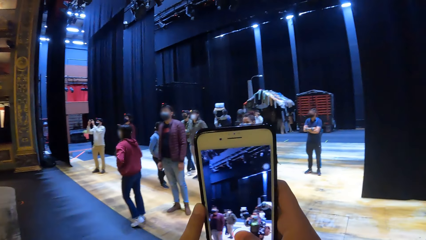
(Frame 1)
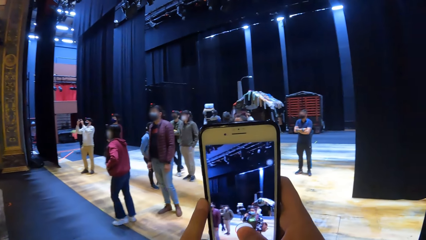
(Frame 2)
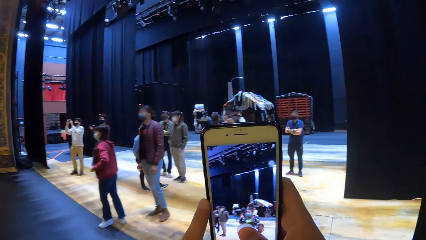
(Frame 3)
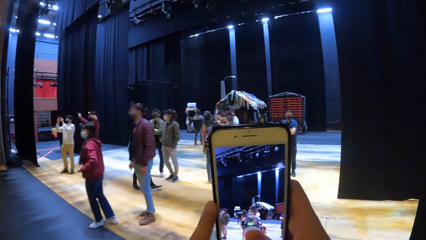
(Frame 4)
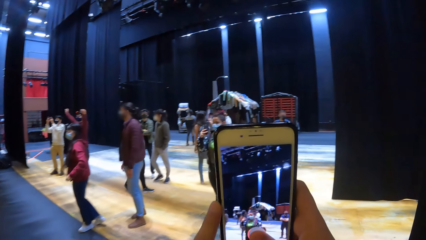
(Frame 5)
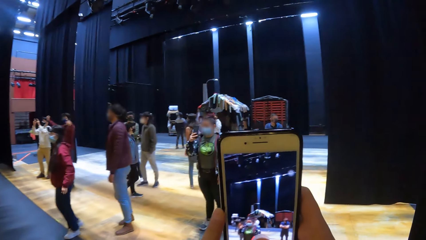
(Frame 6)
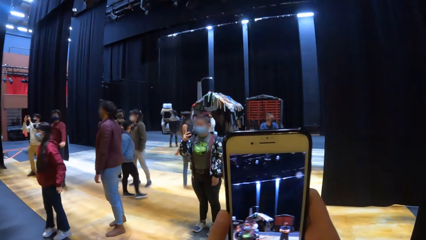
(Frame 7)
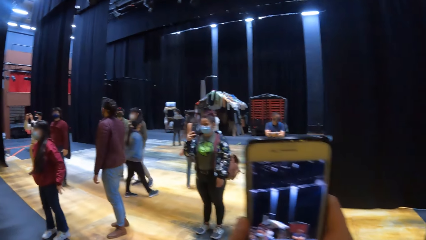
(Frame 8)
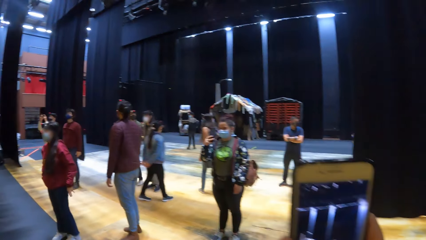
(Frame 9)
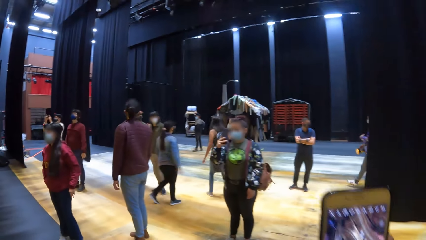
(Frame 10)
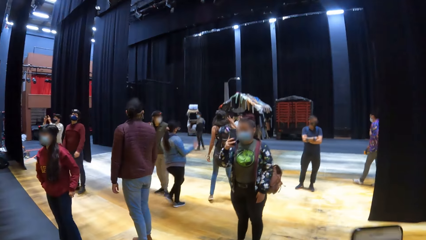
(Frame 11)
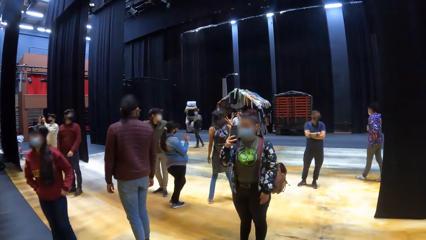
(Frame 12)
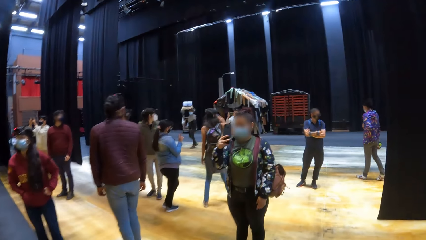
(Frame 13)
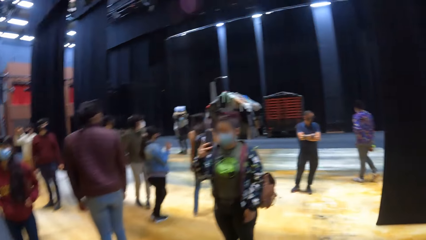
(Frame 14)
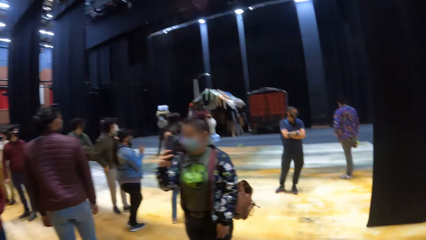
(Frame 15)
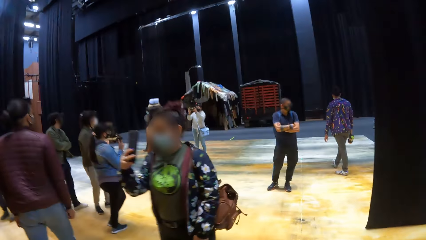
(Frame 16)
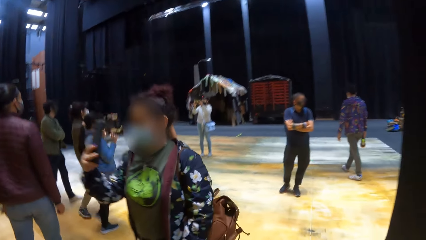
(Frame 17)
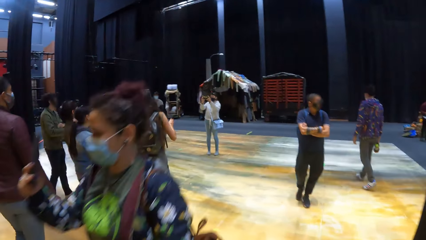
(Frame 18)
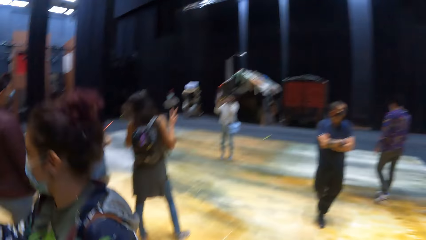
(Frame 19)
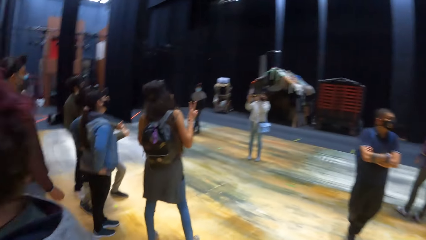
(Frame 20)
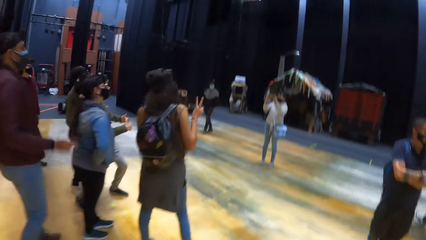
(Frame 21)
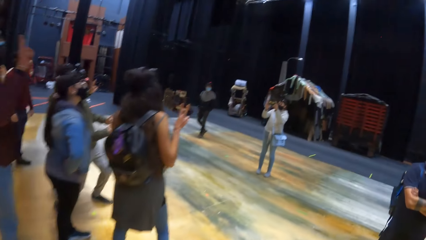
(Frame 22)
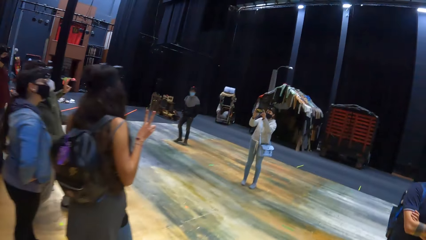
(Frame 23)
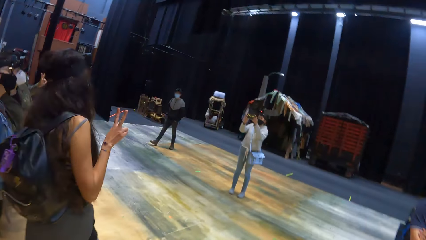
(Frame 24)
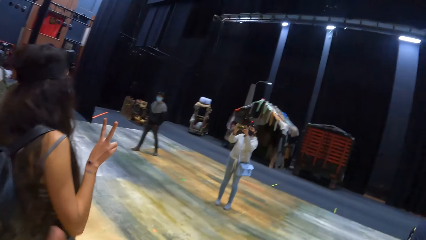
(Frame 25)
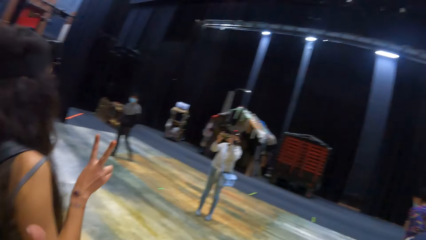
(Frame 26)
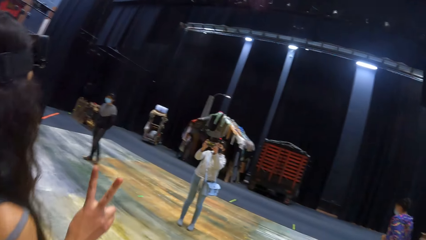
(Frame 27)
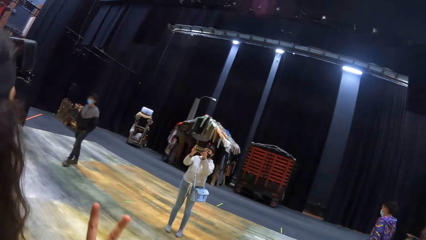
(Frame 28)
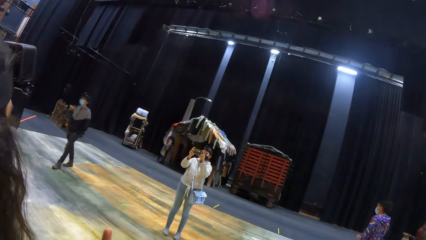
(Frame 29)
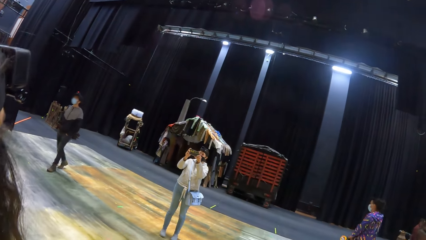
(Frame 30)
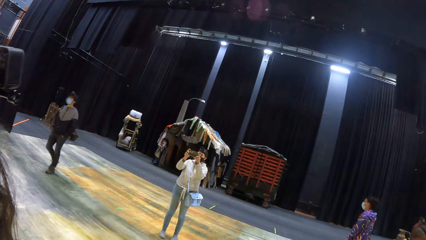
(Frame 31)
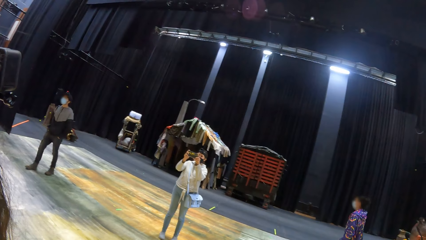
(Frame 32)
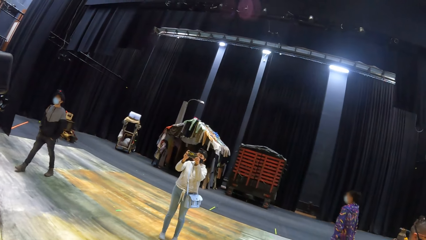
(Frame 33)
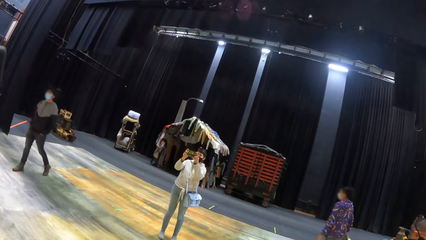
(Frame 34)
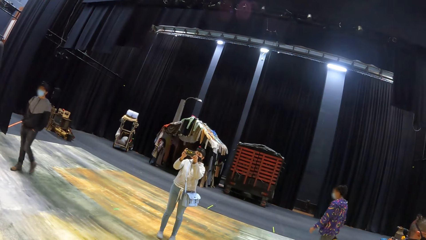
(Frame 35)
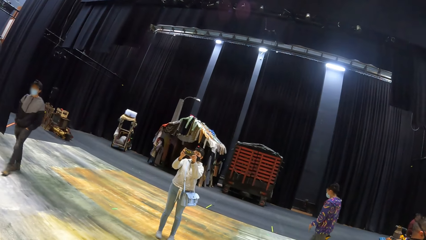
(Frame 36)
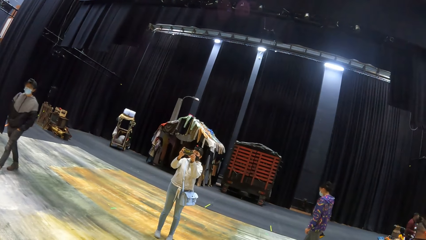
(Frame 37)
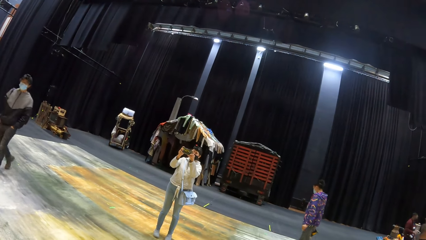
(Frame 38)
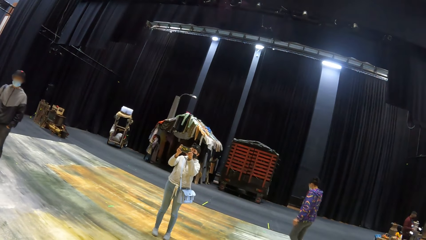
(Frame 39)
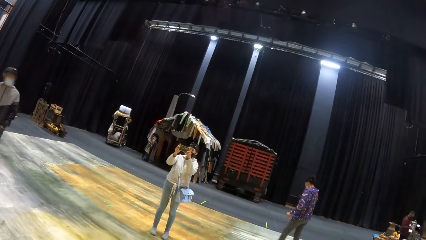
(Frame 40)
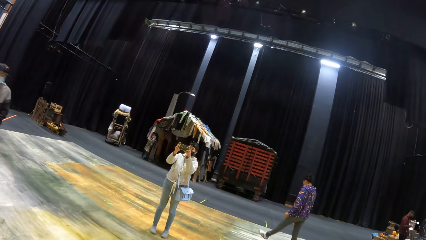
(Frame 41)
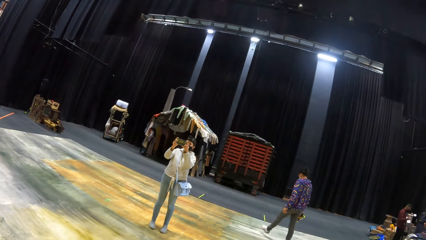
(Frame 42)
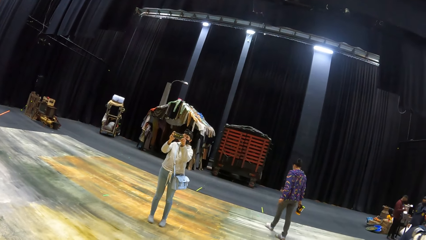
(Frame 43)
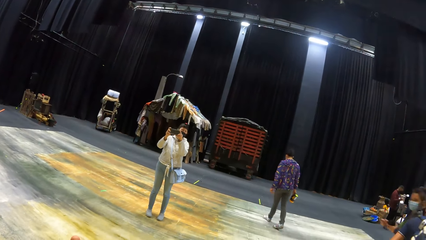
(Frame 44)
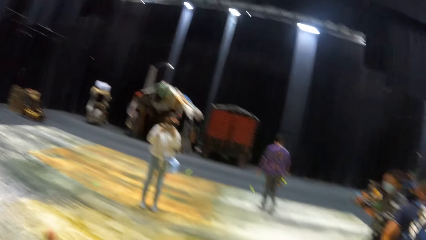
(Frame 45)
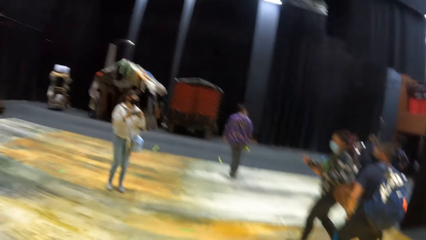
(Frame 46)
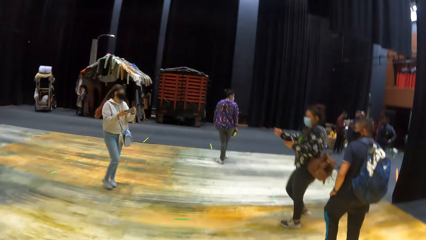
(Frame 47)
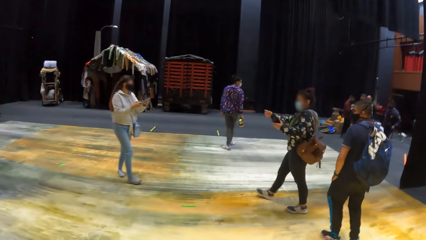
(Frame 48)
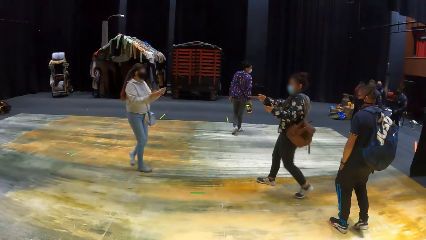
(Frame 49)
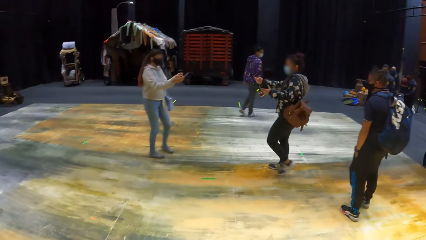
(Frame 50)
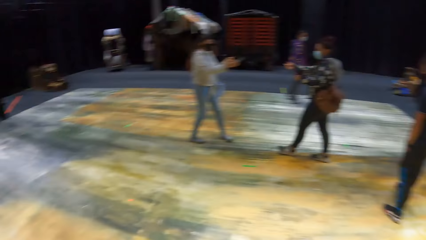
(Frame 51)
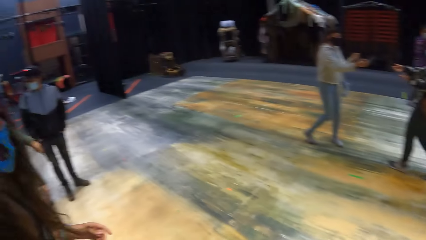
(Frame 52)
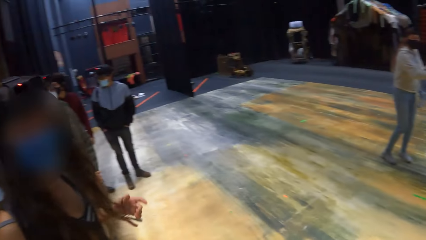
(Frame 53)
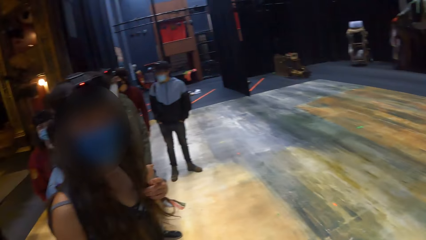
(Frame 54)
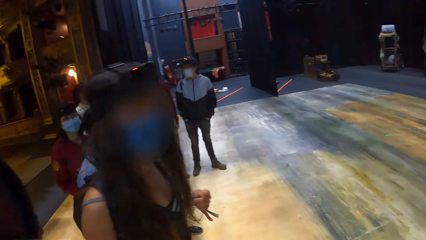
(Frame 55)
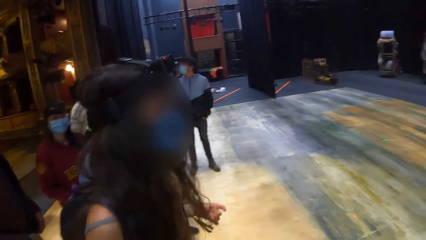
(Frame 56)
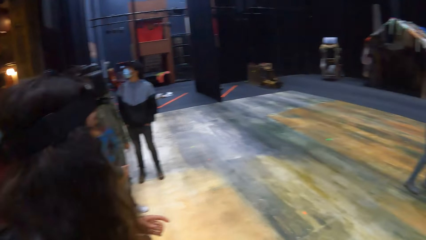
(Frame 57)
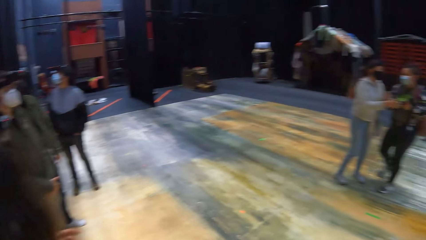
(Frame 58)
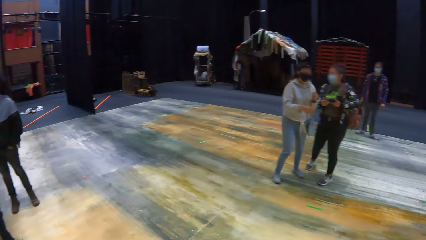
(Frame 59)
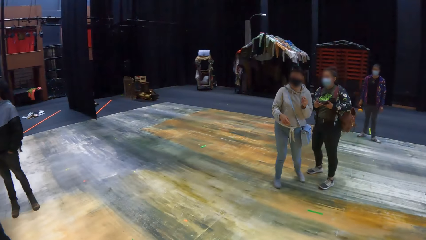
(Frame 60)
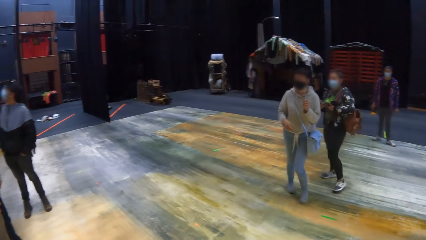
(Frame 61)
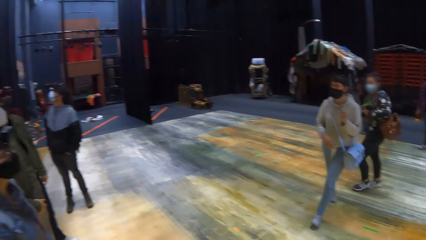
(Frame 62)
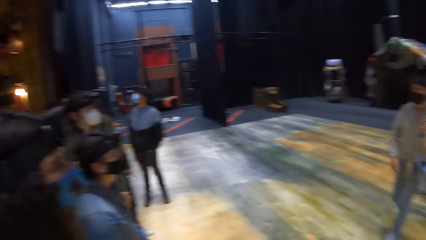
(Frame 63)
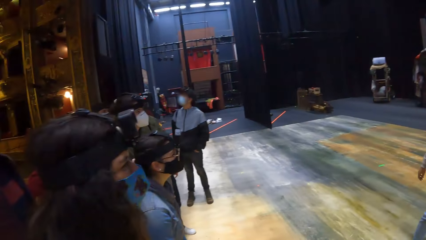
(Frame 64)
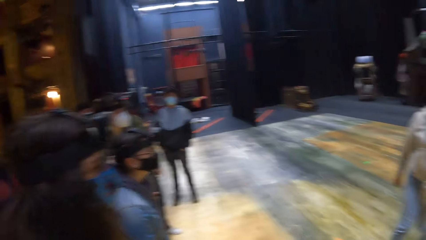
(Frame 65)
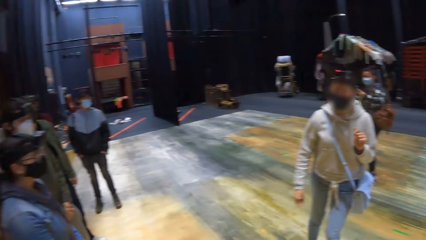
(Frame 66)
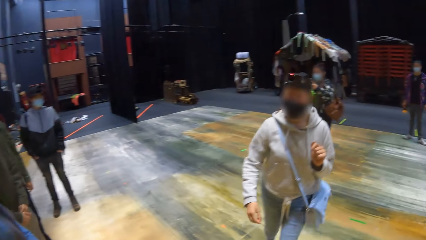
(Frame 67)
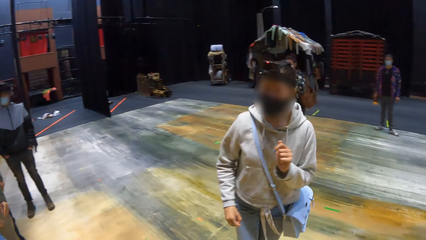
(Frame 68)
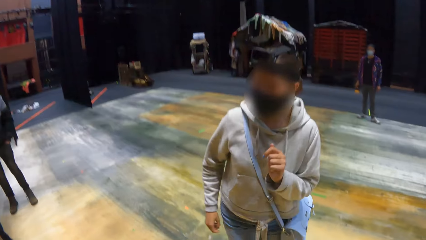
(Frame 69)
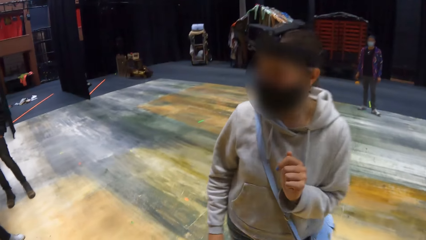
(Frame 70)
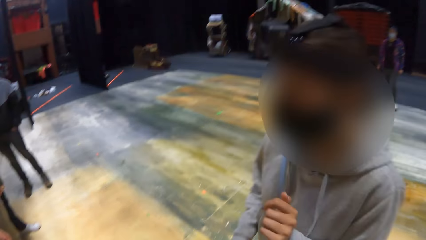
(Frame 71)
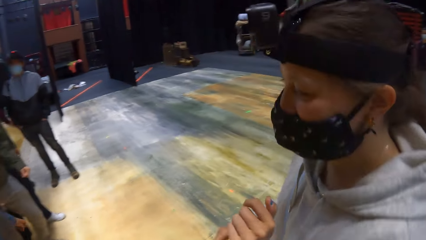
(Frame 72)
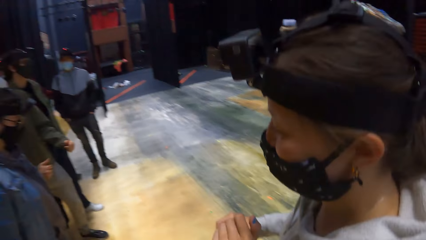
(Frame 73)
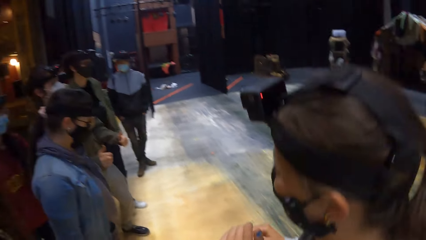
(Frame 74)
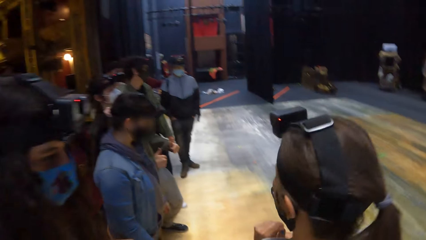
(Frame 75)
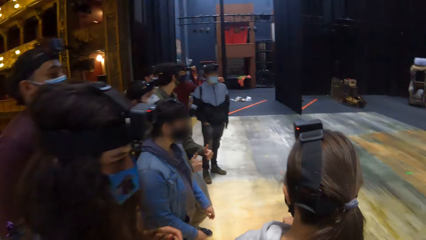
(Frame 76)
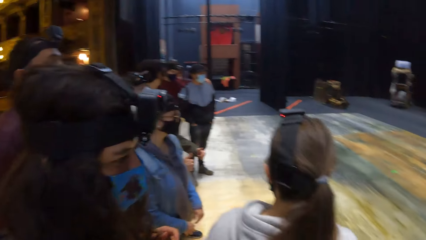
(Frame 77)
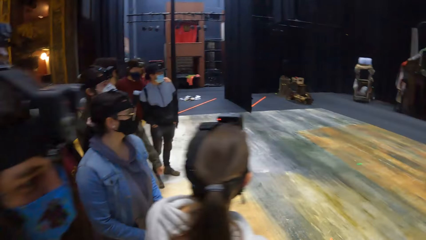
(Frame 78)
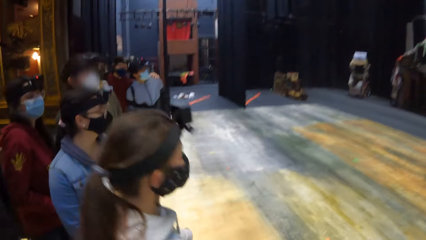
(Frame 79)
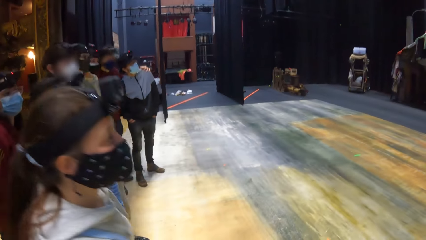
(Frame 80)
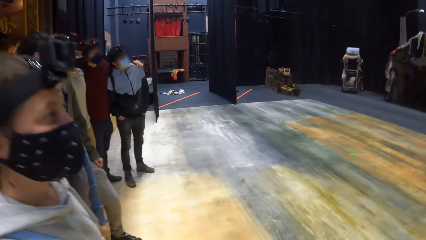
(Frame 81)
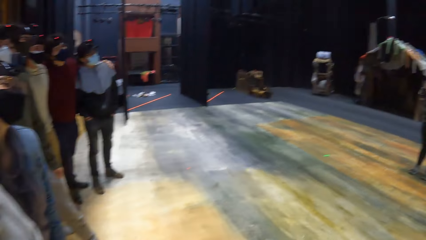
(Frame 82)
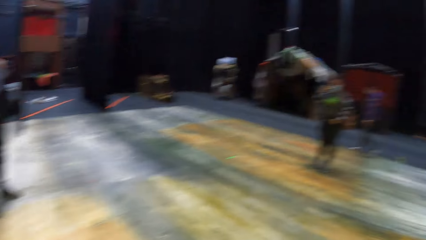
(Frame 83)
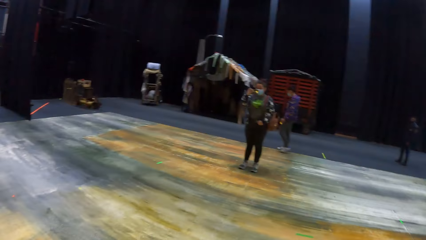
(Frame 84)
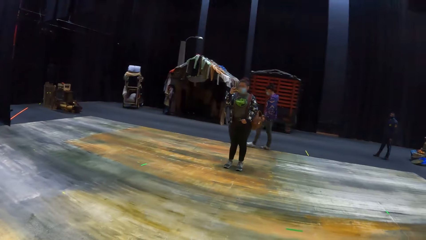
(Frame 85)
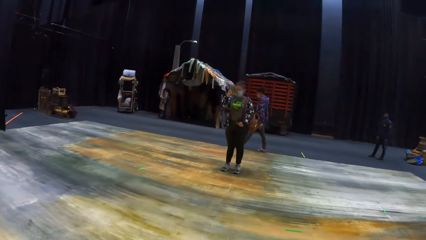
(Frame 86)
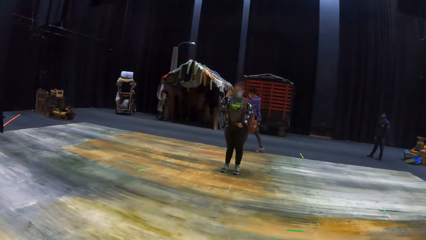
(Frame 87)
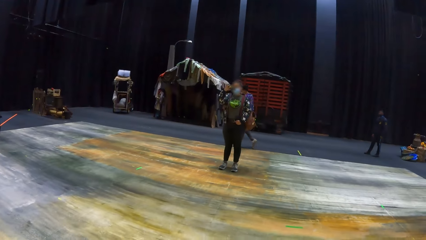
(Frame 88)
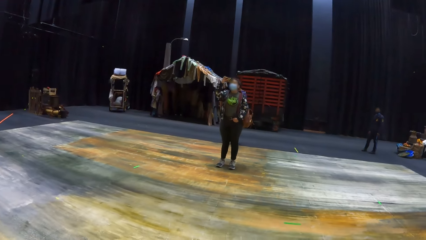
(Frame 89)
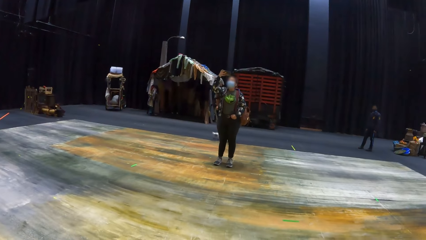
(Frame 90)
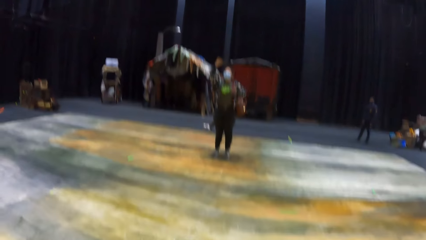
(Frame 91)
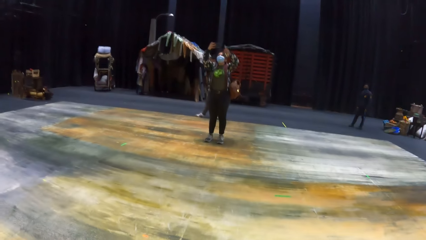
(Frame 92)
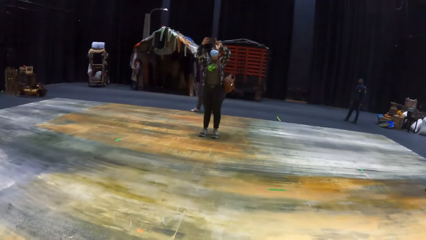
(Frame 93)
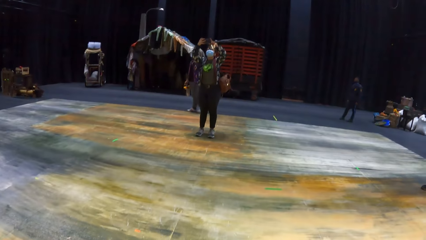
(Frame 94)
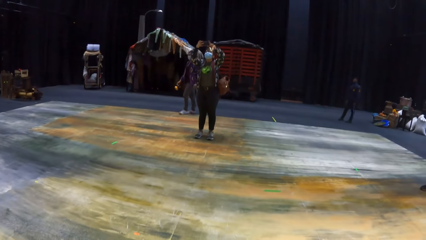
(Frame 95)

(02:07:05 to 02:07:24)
A woman operates a phone in her hands. The camera wearer interacts with another woman. Another woman operates a phone in her right hand.
